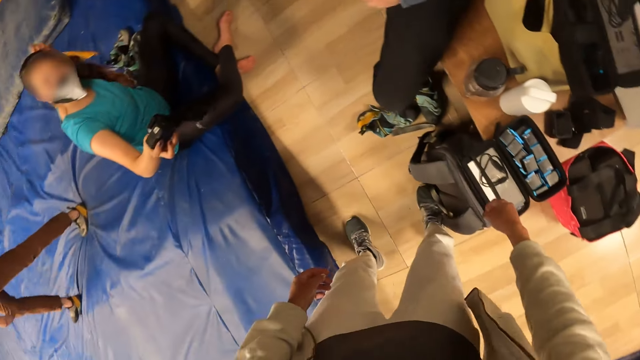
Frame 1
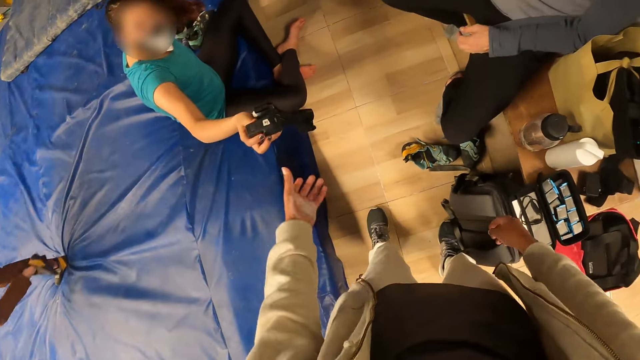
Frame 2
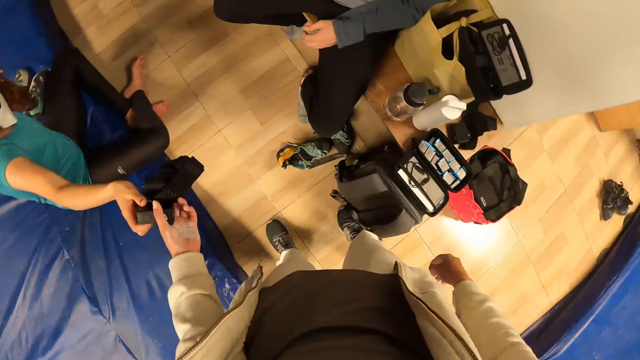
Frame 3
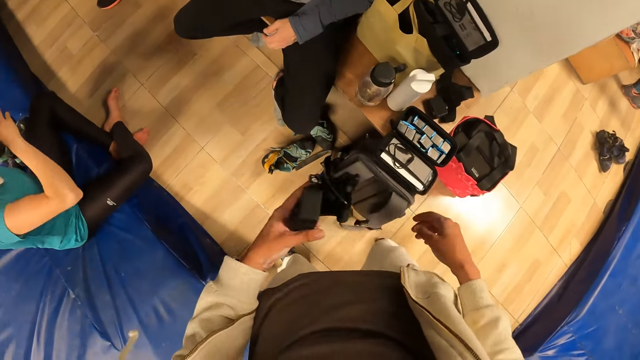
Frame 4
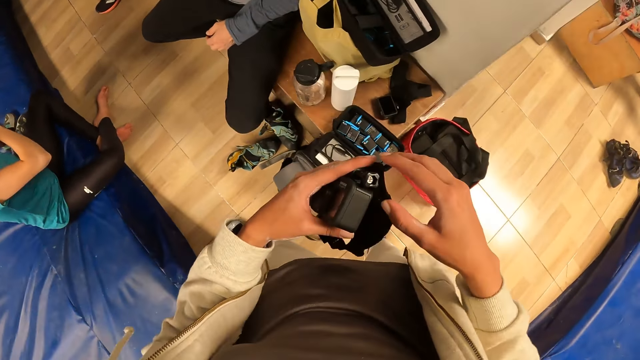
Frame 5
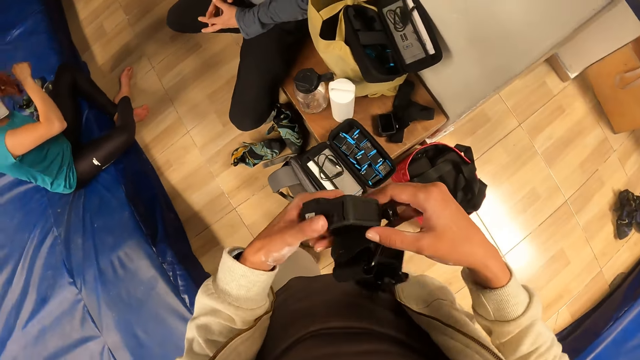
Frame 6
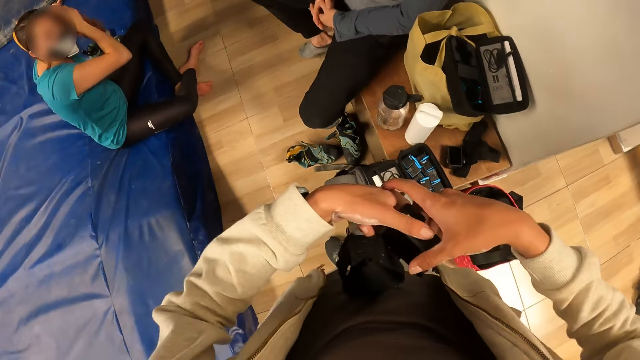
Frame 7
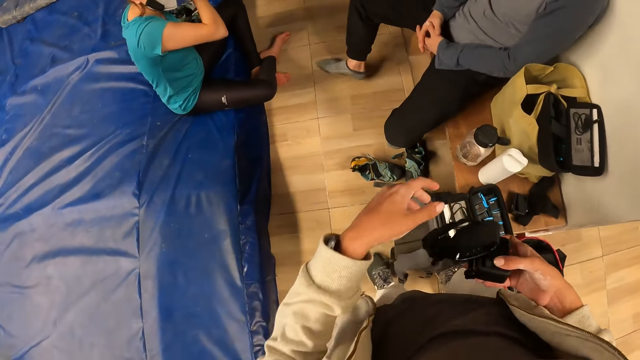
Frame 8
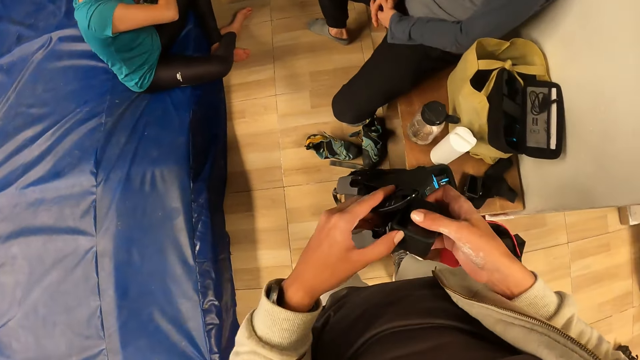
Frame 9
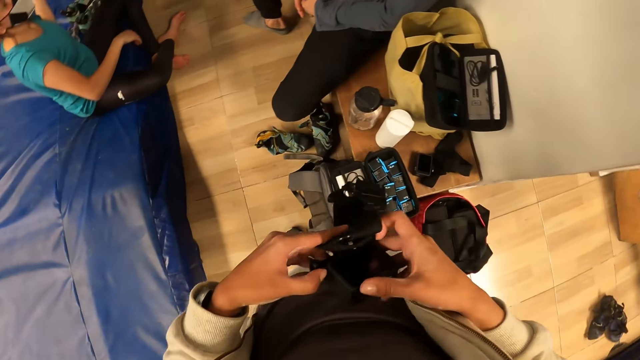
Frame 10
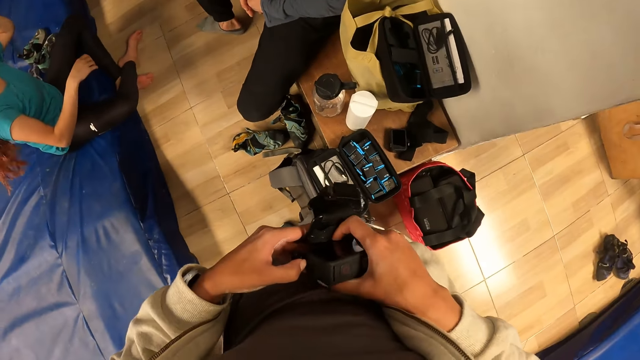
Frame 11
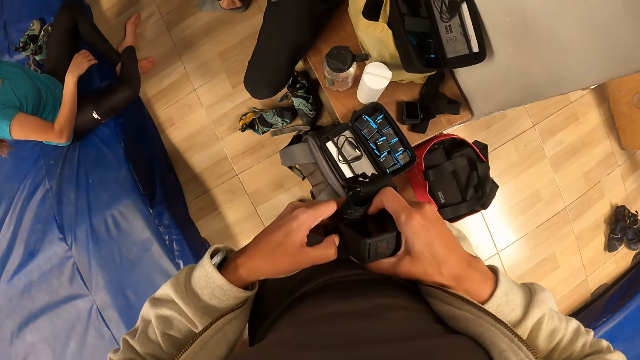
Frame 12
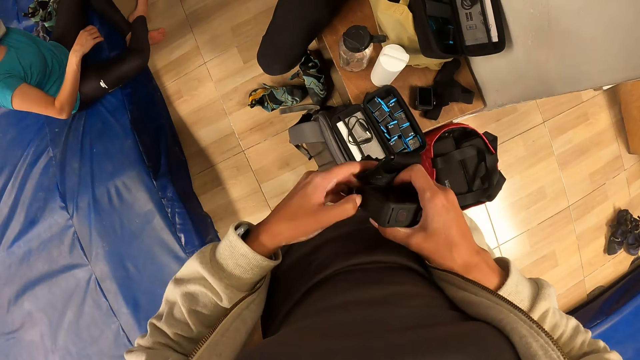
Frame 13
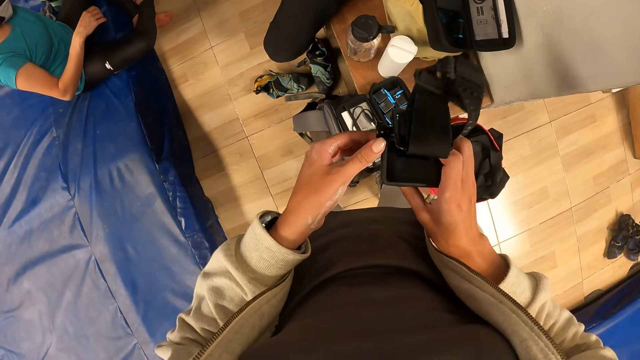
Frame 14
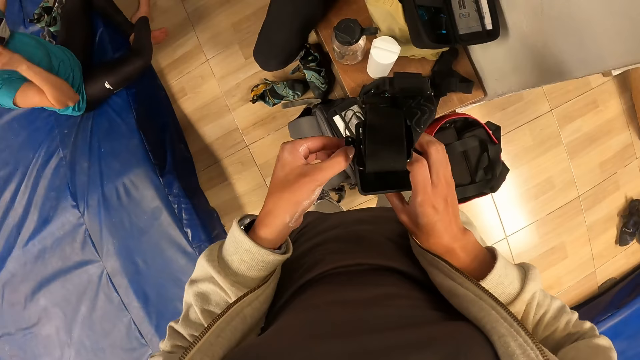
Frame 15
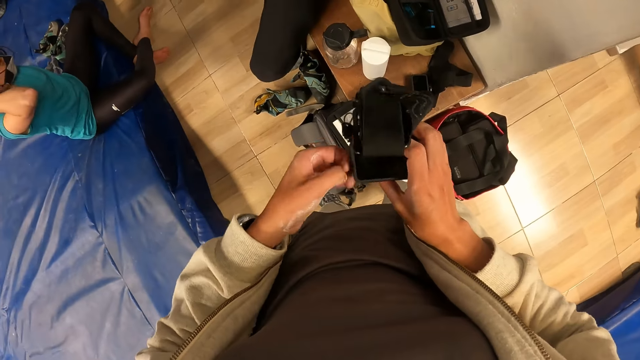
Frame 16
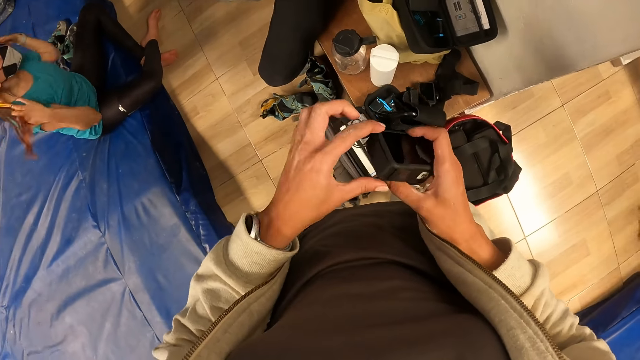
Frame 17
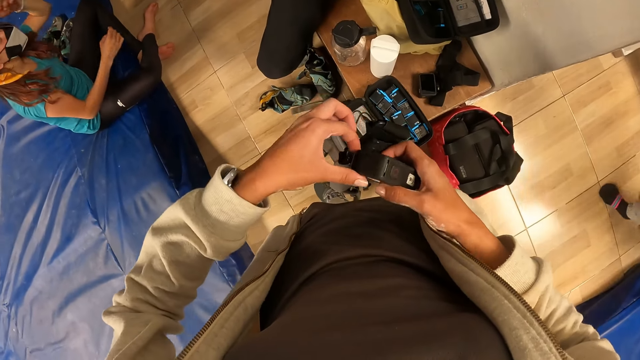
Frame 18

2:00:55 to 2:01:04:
The camera wearer takes the camera from the woman with his left hand. He passes the camera in his left hand to his right hand. He opens the camera.

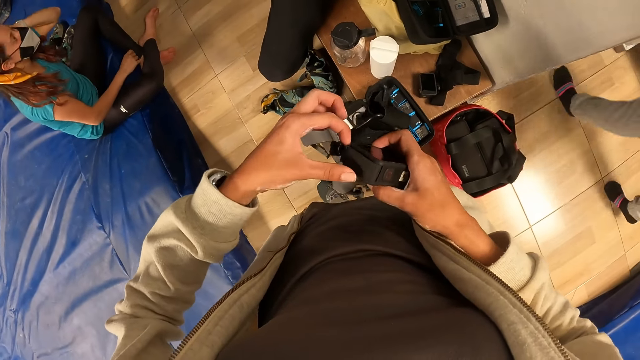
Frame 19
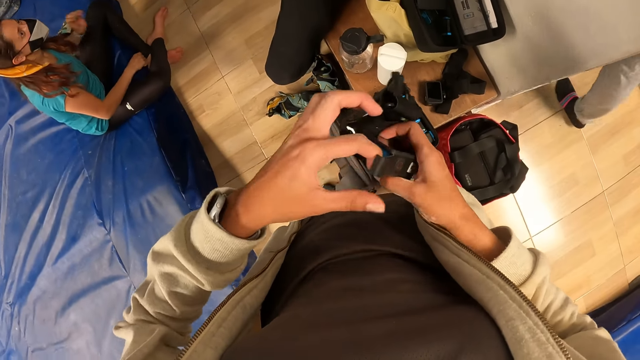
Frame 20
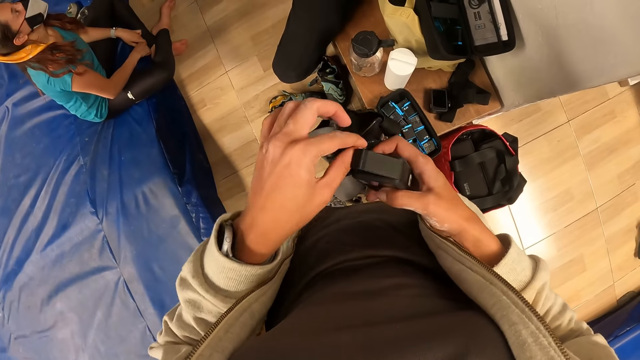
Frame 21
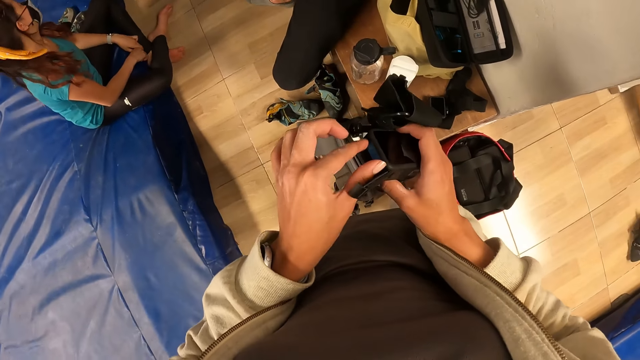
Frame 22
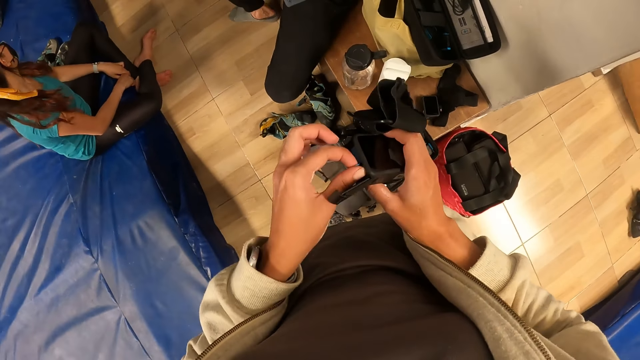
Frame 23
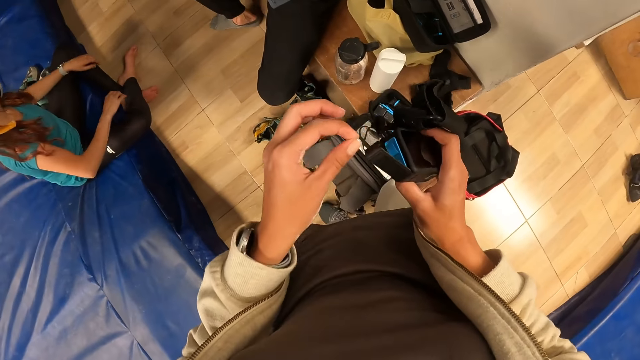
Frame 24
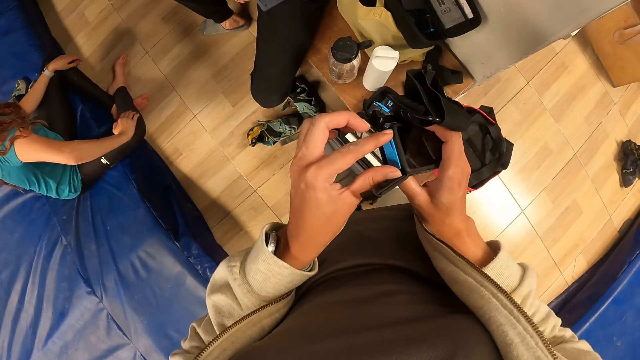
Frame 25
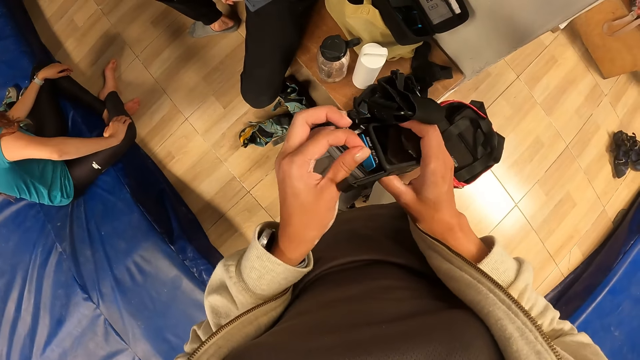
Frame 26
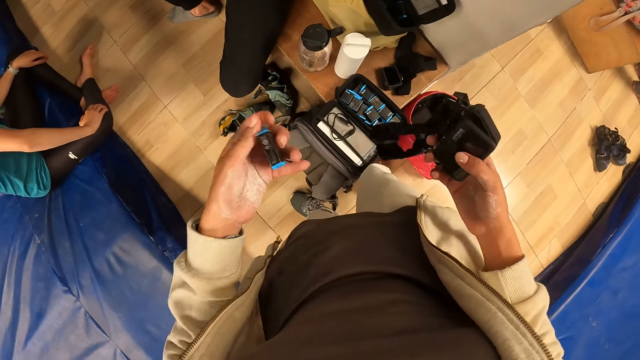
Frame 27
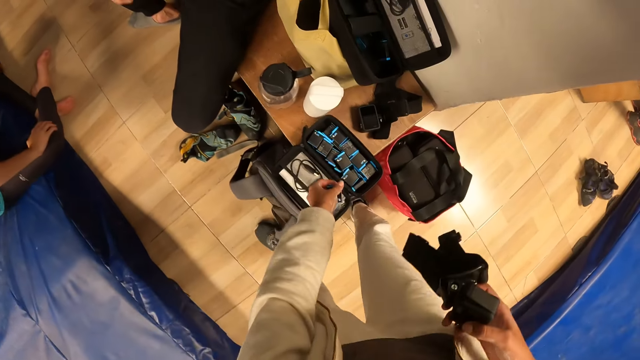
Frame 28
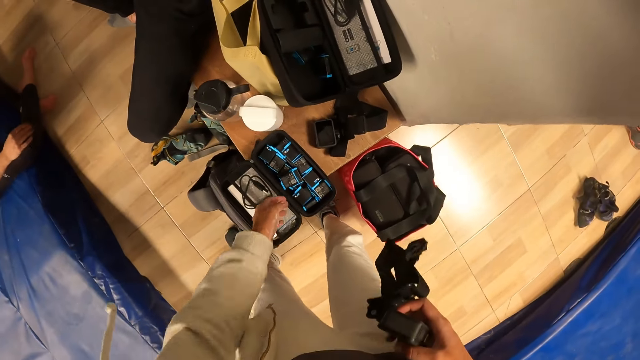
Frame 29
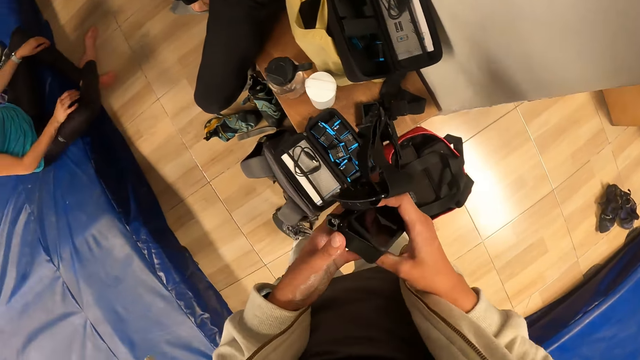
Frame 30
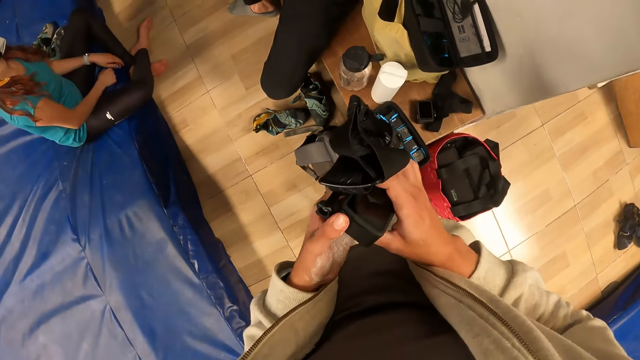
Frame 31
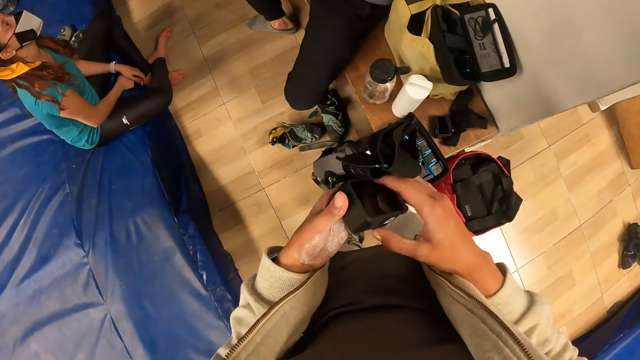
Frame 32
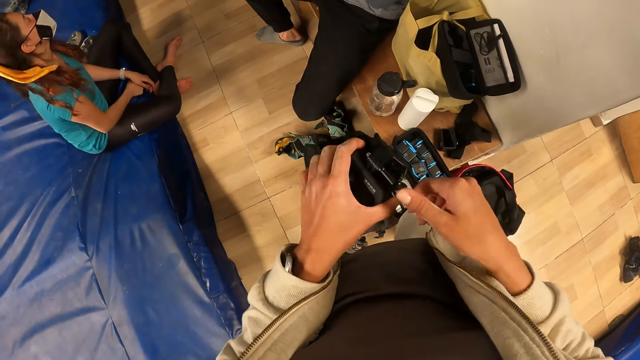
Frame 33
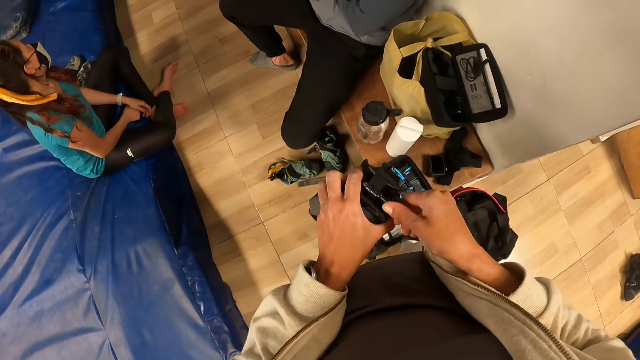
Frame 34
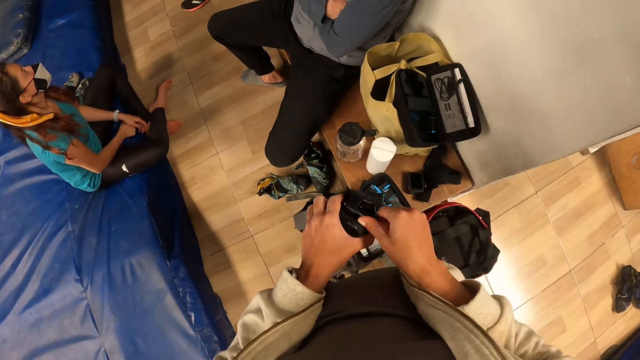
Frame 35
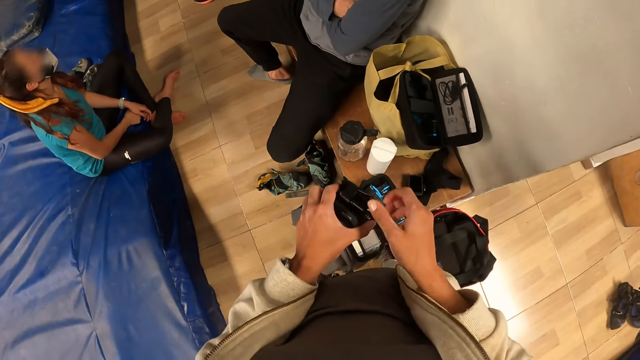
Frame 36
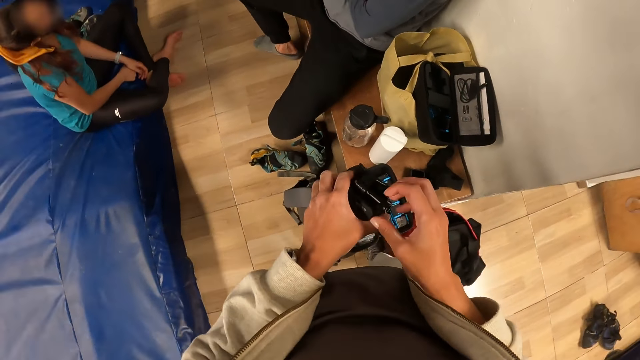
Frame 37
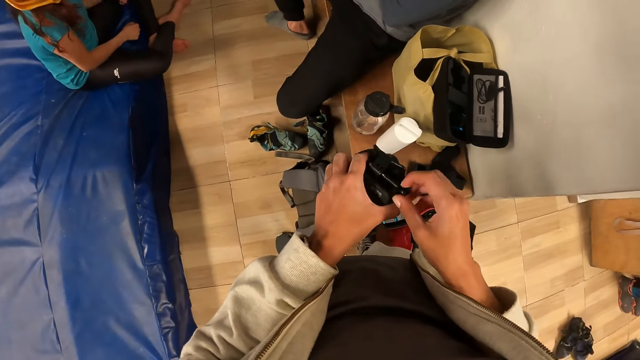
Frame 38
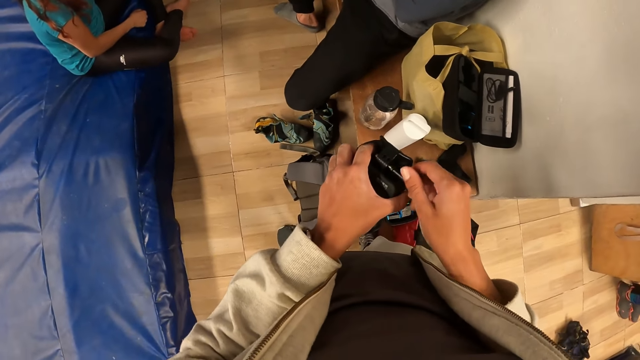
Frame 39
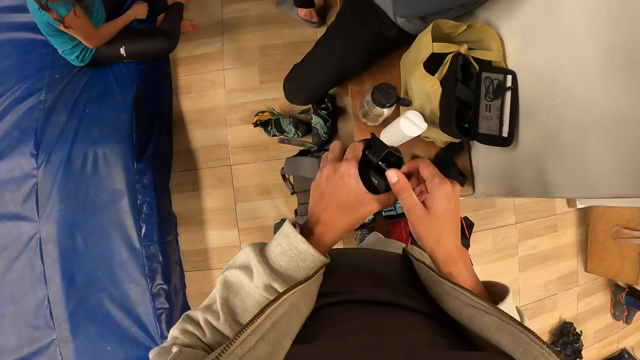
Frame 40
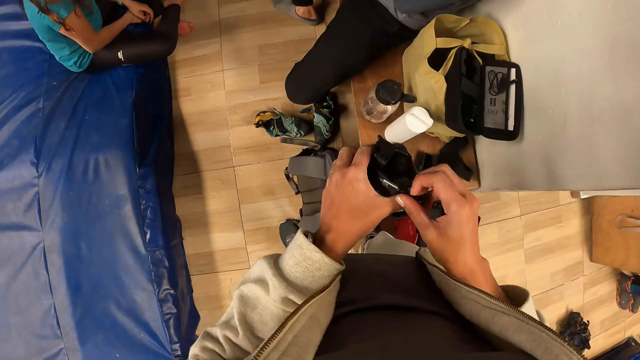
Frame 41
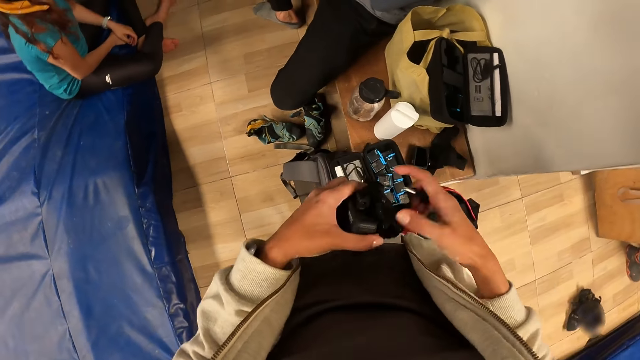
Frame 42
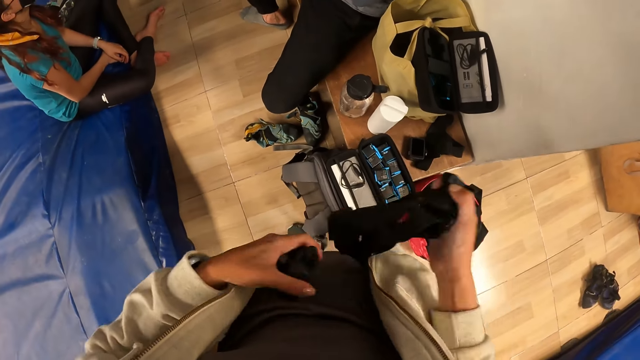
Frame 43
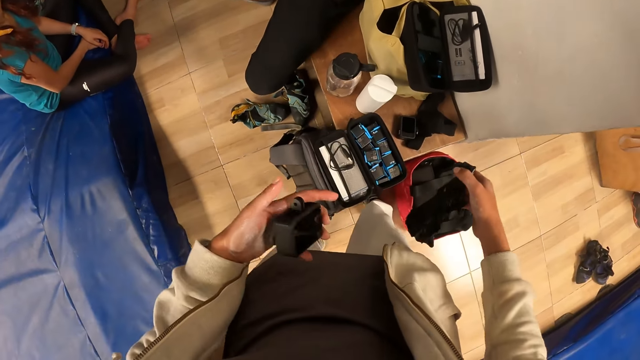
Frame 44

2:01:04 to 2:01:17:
The camera wearer removes the battery from the camera with his left hand. He drops the battery on the purse on the table with his left hand. He disconnects the camera. He loosens a pin on the camera band with his right hand.
